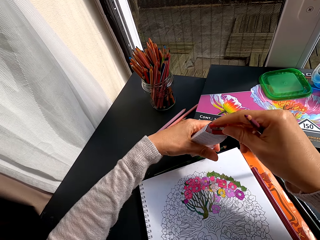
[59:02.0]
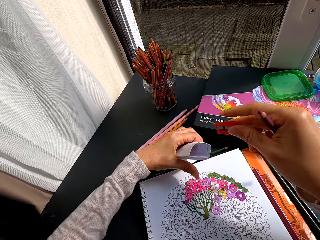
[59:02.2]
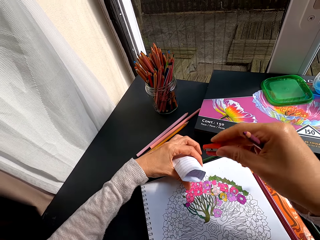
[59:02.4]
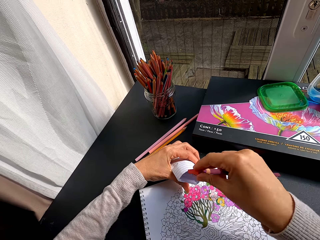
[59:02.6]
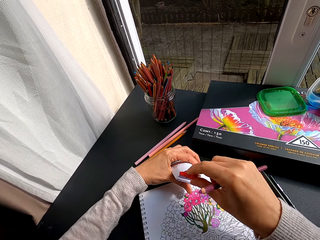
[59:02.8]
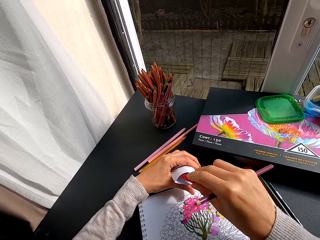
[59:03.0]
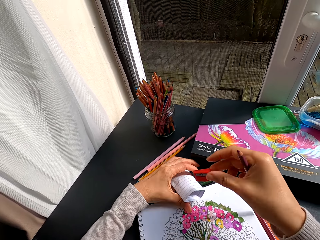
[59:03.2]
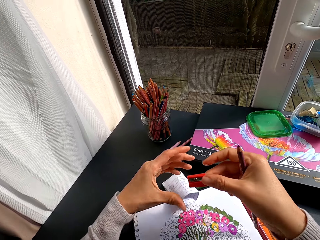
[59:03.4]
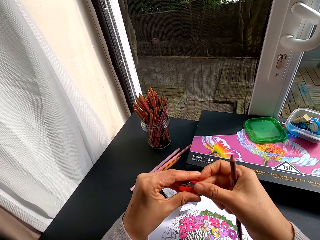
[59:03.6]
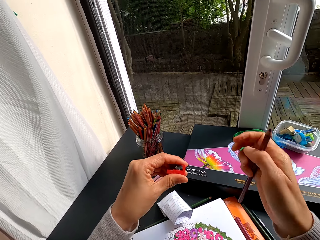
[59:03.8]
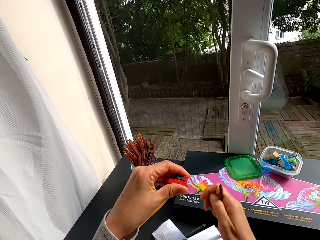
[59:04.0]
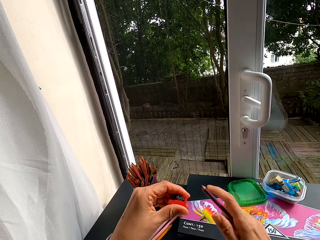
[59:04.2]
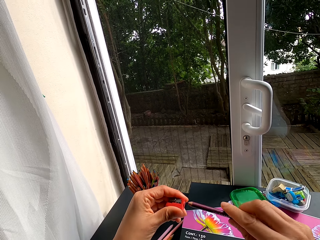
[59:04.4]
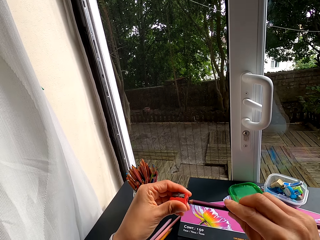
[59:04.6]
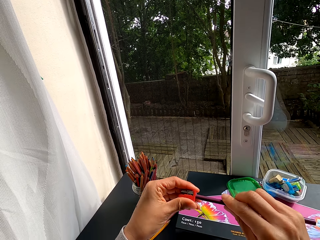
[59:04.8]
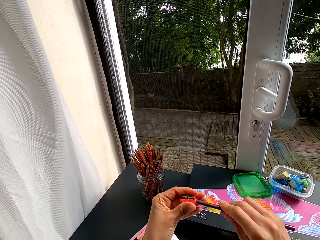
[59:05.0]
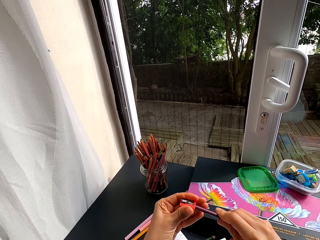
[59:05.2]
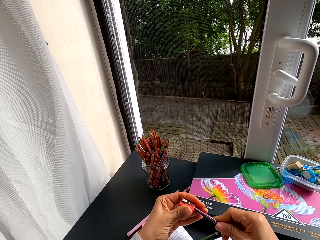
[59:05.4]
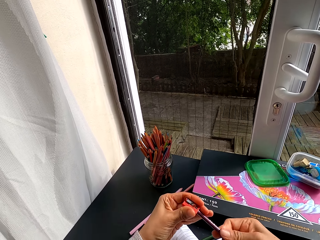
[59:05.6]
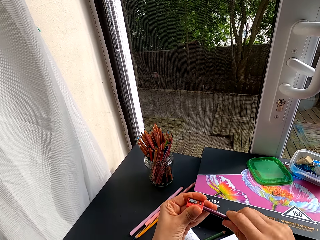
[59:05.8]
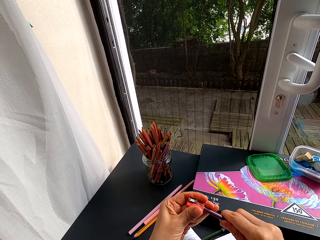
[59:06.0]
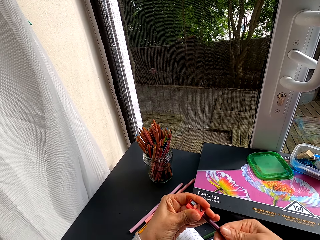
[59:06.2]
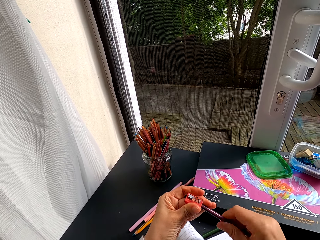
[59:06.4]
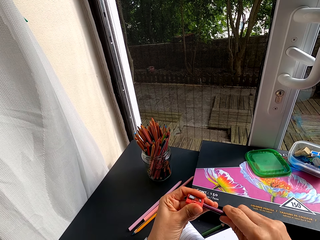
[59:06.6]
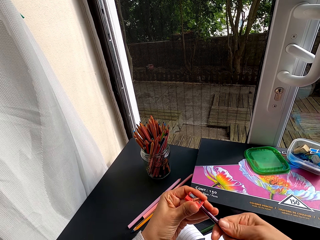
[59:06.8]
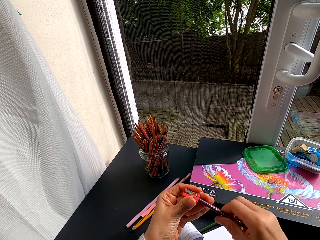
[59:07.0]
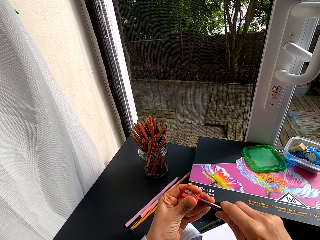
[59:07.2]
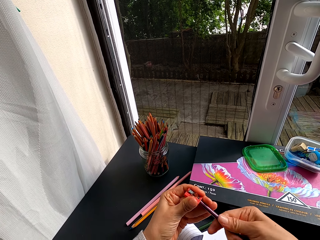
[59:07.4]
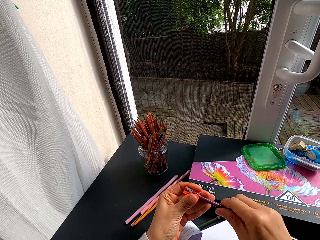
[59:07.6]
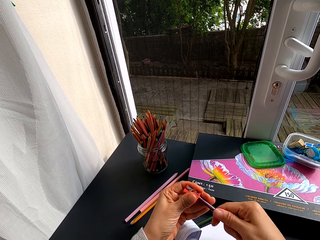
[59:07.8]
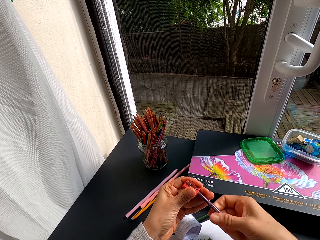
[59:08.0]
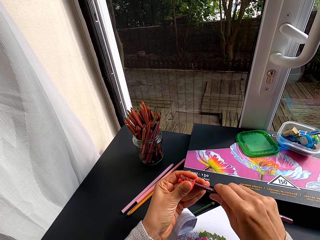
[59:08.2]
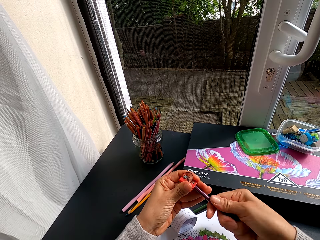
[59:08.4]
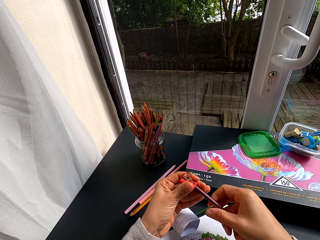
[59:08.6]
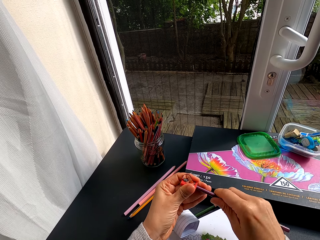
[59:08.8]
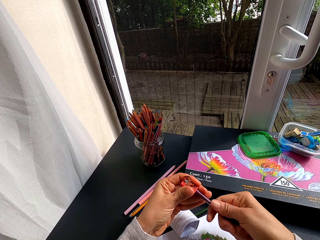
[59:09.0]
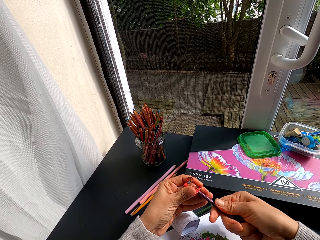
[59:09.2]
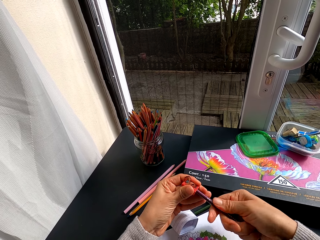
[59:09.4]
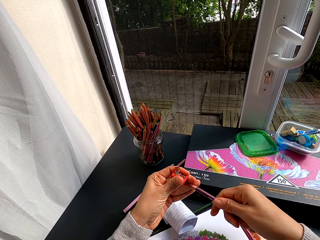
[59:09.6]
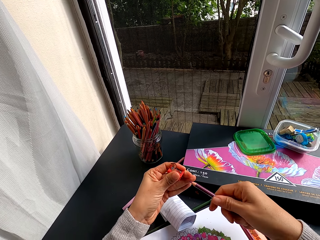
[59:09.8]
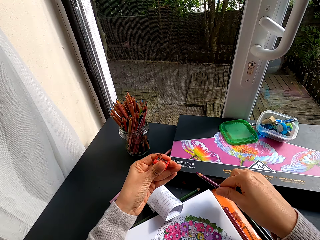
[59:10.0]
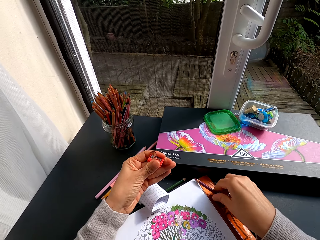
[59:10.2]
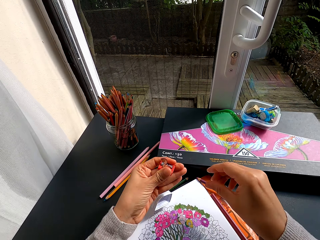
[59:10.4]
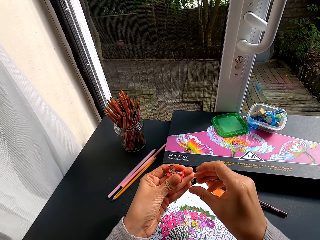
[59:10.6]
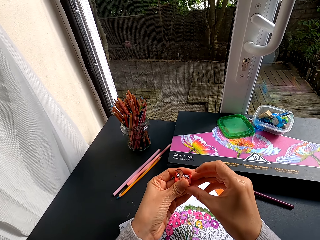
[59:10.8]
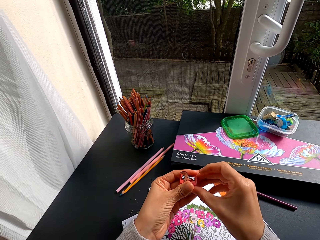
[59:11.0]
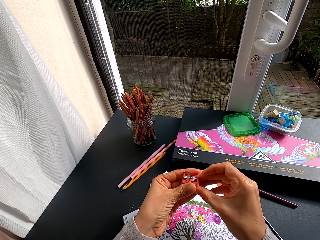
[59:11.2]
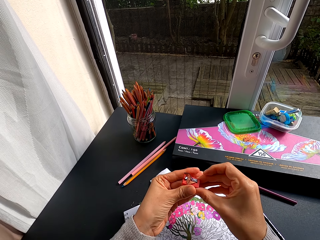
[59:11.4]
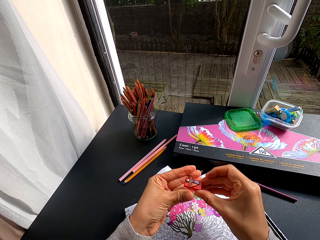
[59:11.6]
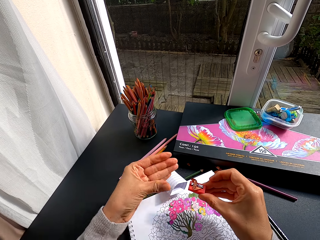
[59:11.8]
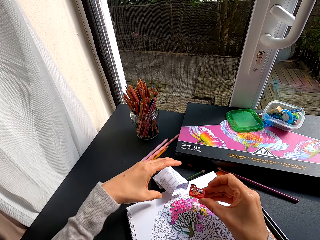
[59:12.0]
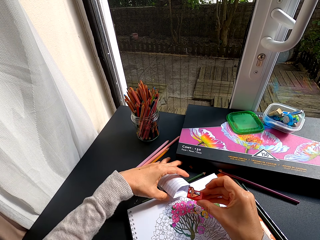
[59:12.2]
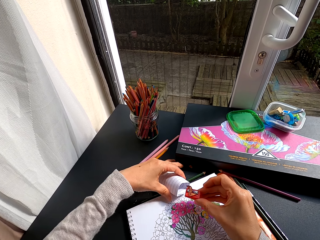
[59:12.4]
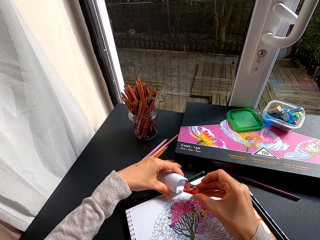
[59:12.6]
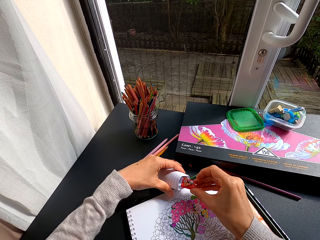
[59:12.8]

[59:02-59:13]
The camera wearer removes a sharpener from the paper. They put down the paper. They put a color pencil in the sharpener. They sharpen the color pencil with the sharpener. They put the color pencil on the table. They hold the sharpener.

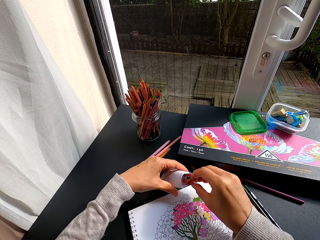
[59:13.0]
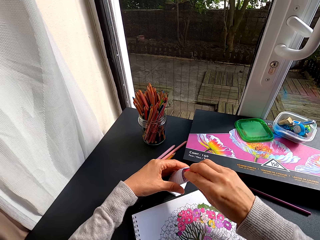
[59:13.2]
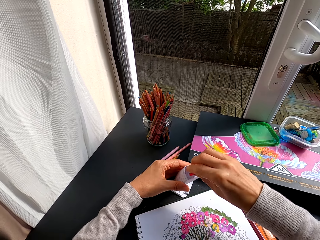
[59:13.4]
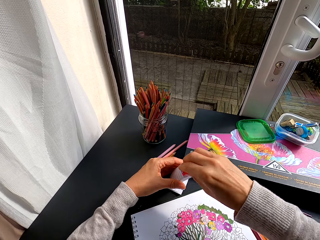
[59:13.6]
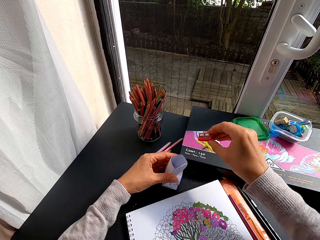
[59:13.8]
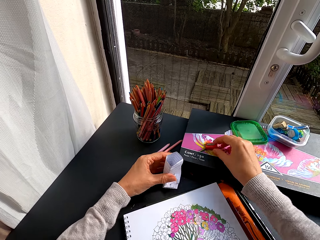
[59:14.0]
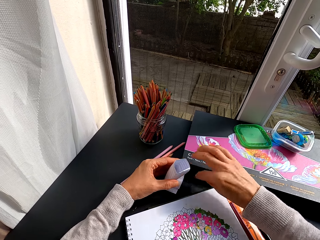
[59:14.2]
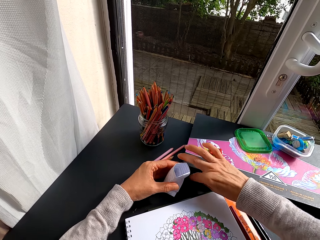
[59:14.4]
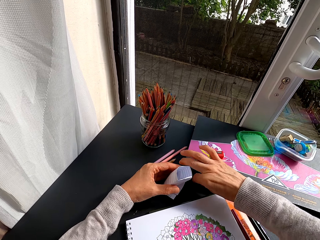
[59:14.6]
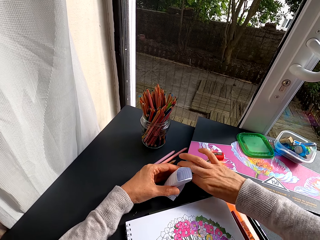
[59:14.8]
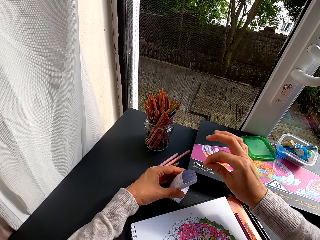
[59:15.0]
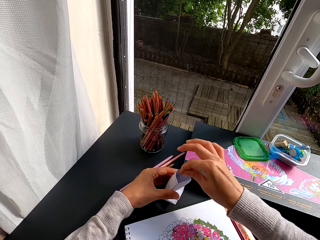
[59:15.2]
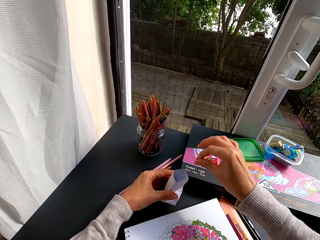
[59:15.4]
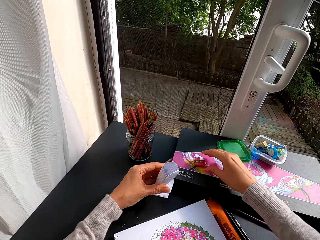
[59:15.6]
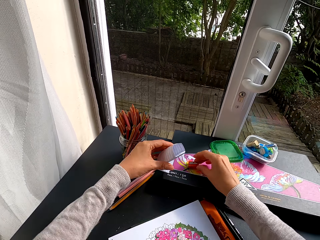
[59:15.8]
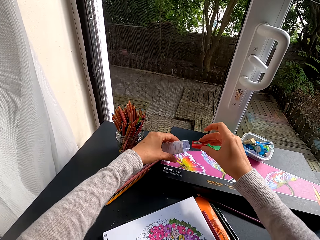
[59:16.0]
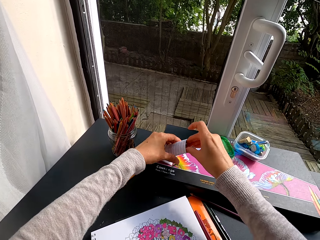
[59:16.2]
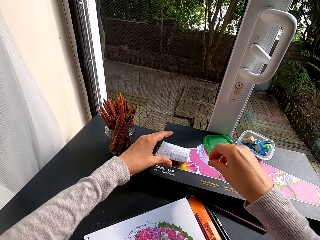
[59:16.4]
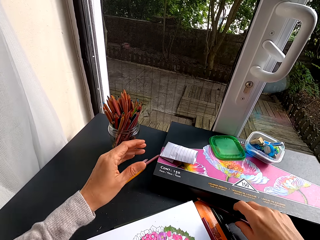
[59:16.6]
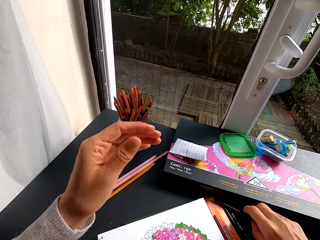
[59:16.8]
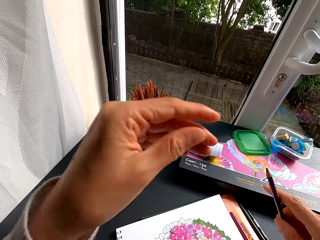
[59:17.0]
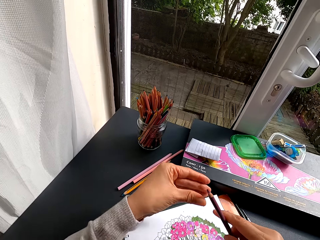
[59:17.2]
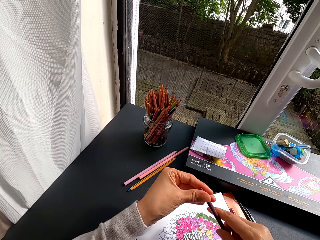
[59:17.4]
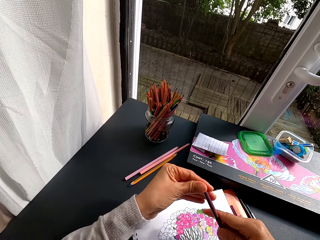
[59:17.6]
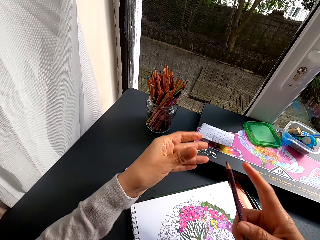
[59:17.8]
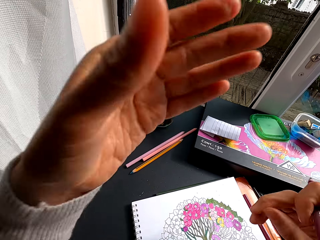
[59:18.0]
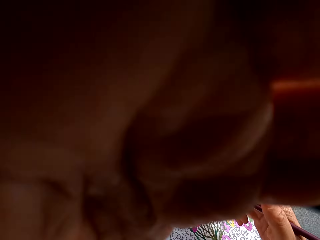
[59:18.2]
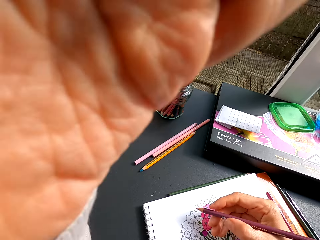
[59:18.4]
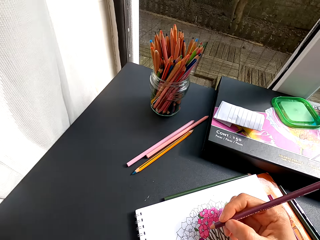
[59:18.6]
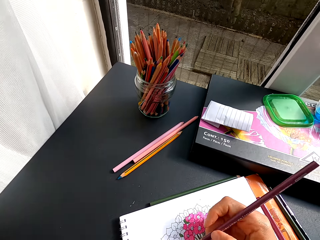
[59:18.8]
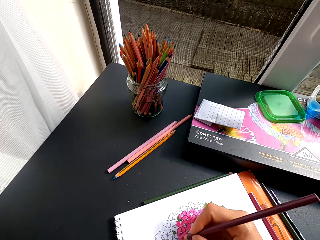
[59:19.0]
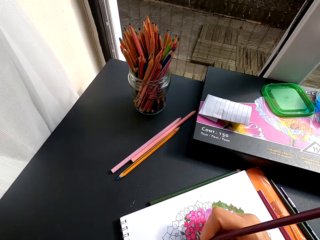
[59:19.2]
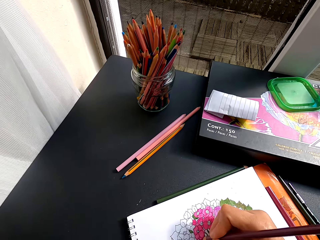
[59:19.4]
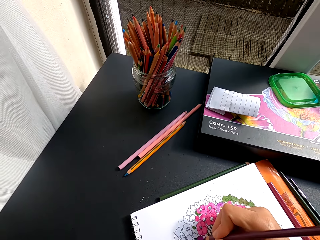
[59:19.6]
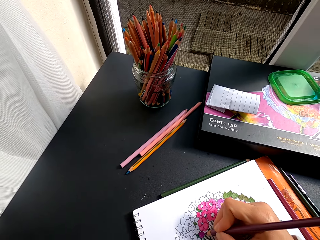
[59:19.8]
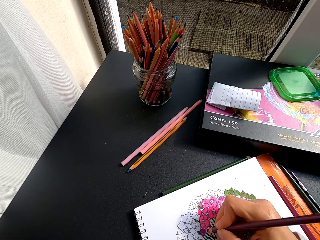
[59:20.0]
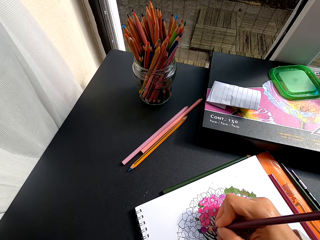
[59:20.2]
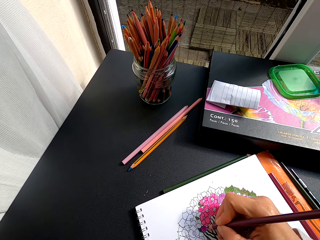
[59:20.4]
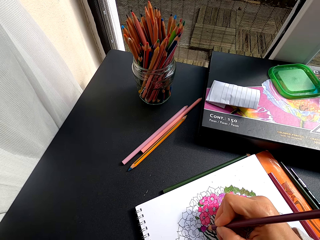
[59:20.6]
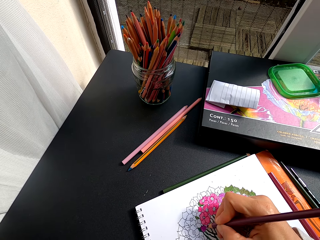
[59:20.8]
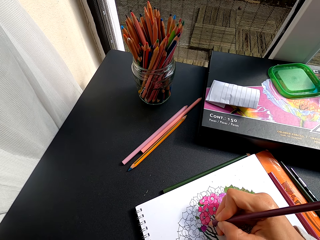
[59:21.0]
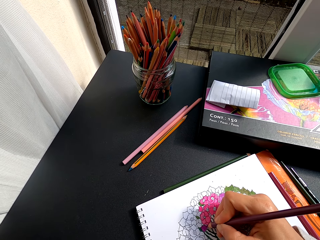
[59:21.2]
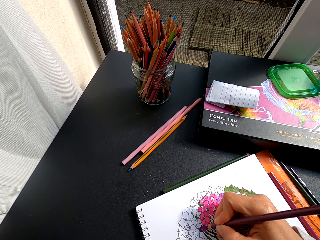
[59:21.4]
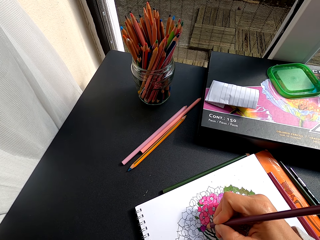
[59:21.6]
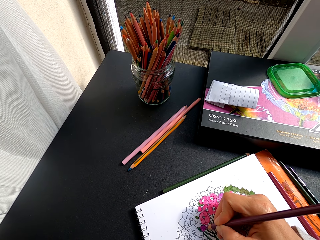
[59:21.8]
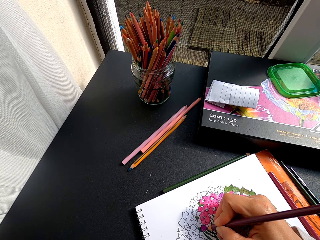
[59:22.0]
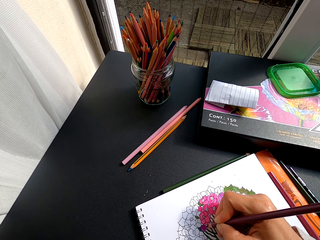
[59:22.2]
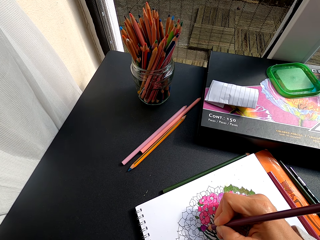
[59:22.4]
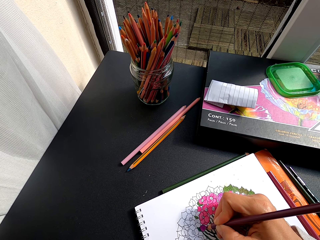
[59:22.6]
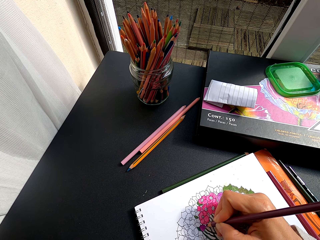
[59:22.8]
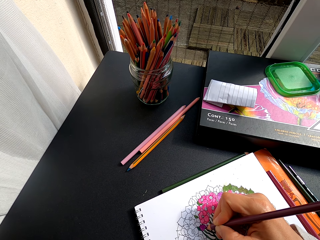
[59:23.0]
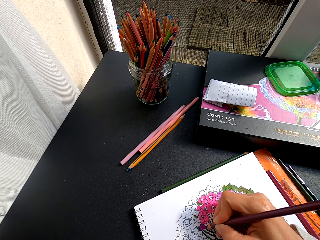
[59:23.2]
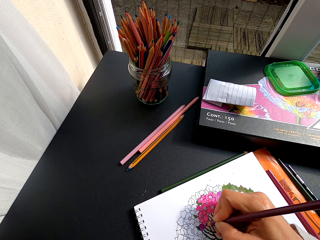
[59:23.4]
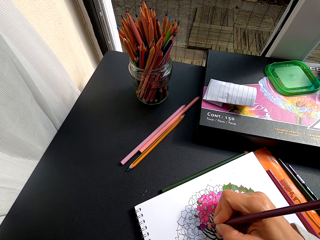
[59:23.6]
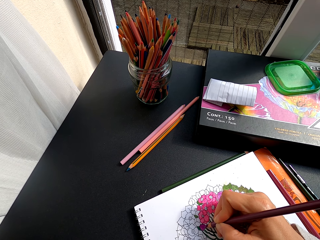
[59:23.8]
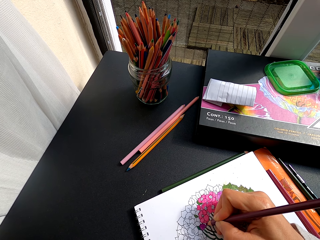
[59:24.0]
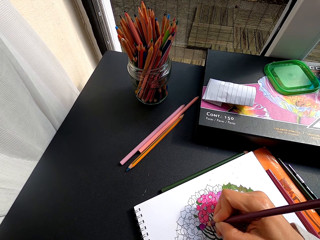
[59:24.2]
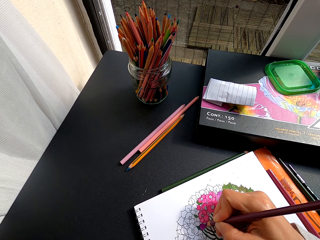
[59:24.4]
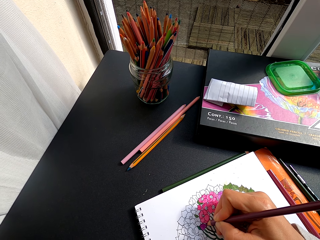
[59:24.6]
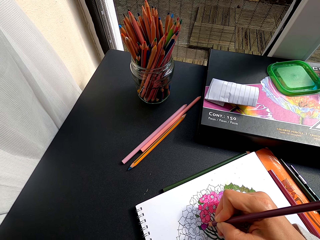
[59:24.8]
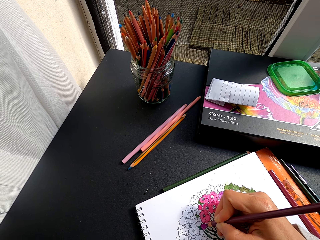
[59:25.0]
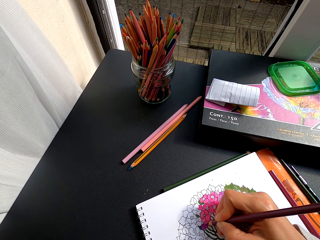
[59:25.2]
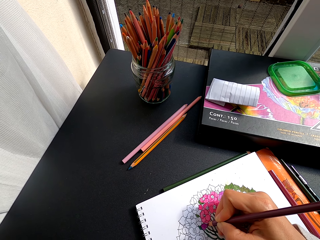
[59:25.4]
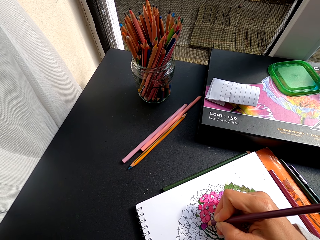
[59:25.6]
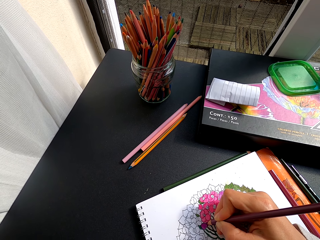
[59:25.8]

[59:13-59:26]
The camera wearer holds a paper. She puts the sharpener in the paper. She puts color pencil peels in the paper. She puts the sharpener on the table. She picks up the sharpener with her right hand. She puts the sharpener in the paper. She picks up a color pencil on the table. She holds the color pen with her hands. She colors a drawing on a book with the color pen.
